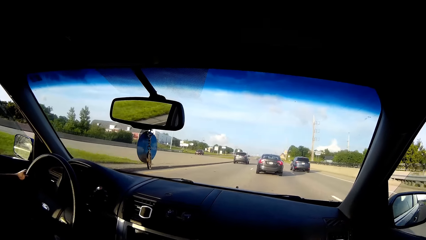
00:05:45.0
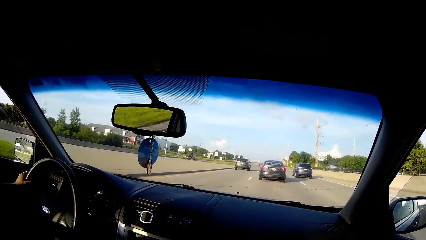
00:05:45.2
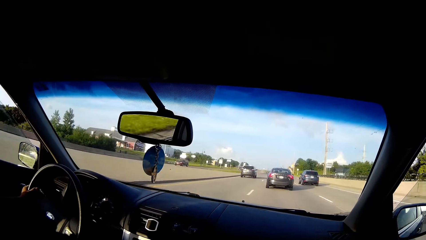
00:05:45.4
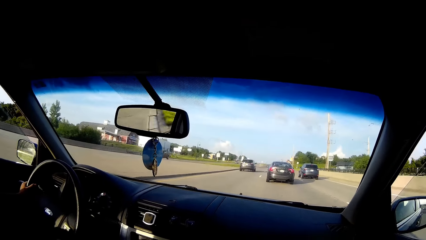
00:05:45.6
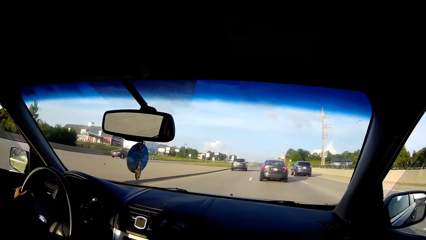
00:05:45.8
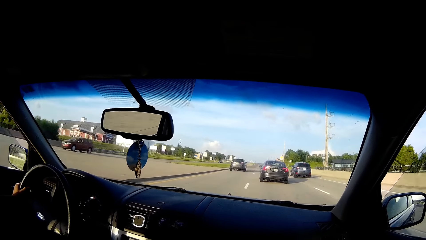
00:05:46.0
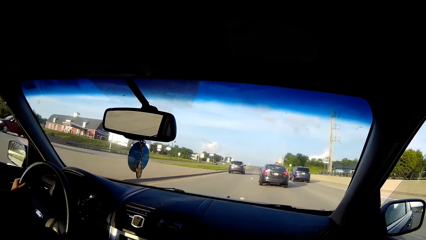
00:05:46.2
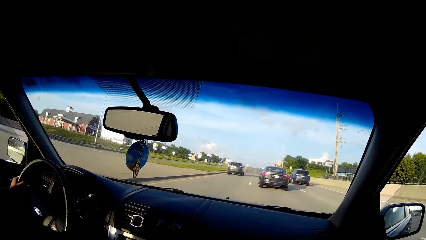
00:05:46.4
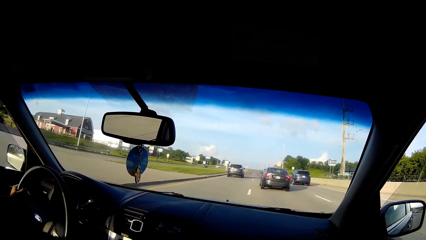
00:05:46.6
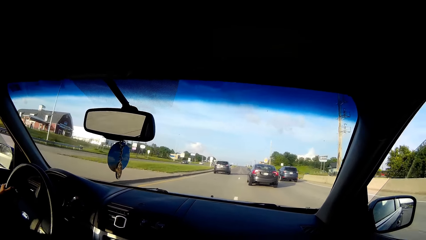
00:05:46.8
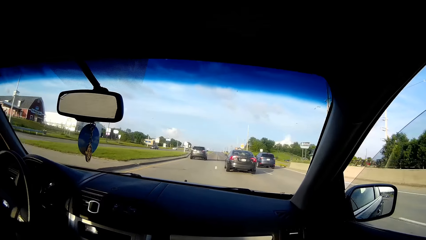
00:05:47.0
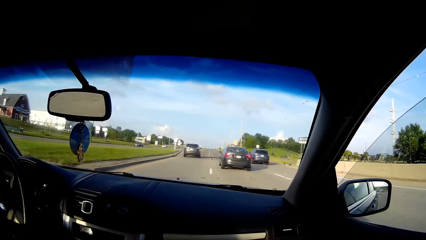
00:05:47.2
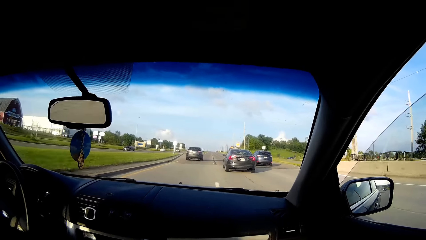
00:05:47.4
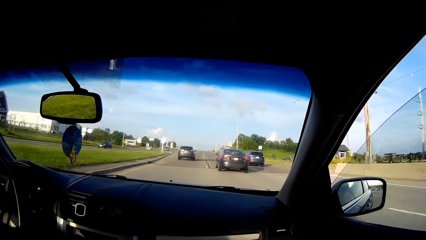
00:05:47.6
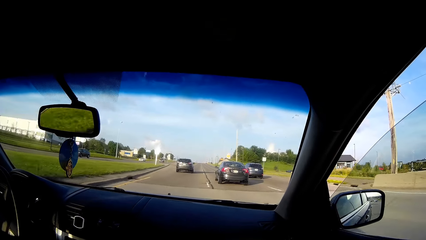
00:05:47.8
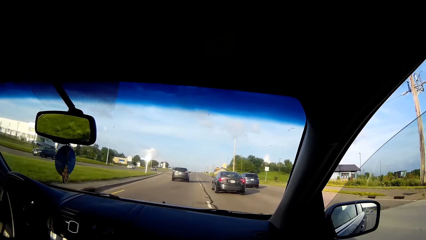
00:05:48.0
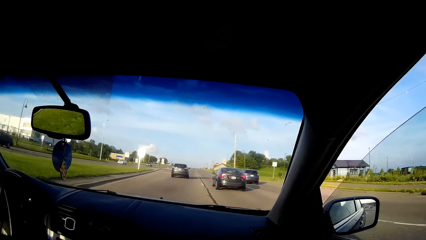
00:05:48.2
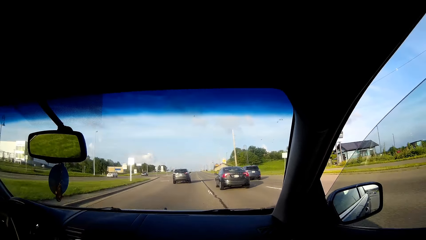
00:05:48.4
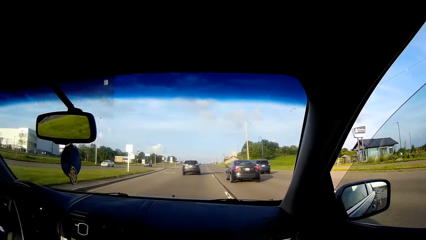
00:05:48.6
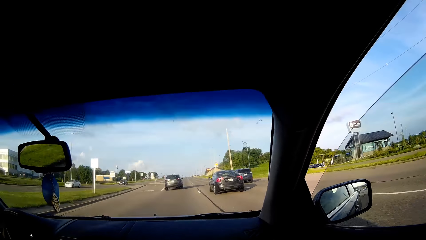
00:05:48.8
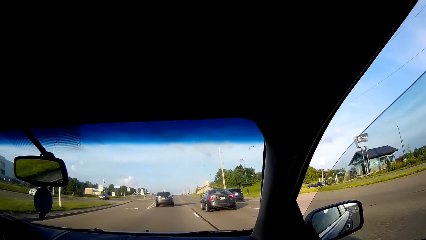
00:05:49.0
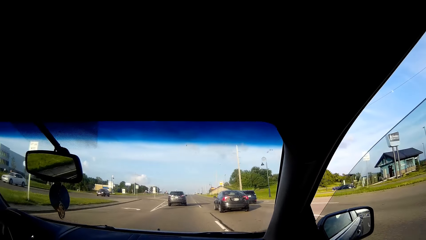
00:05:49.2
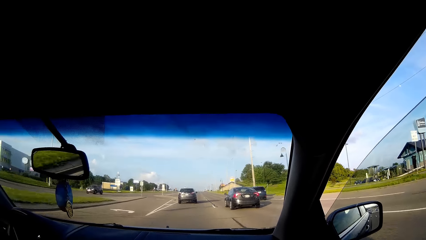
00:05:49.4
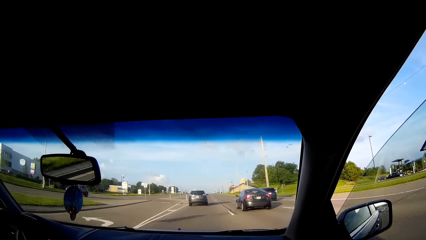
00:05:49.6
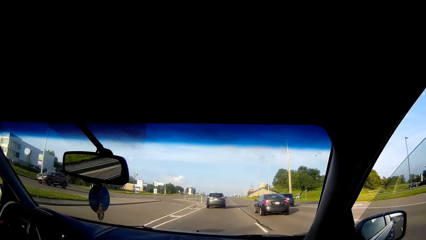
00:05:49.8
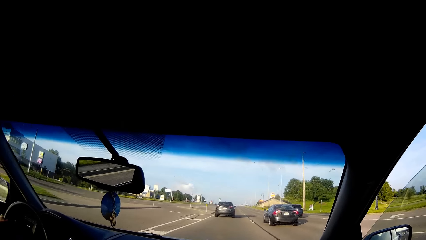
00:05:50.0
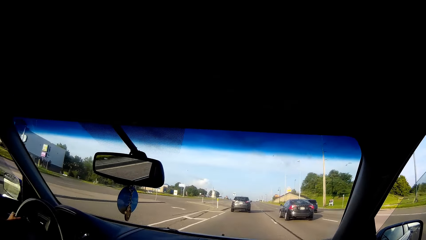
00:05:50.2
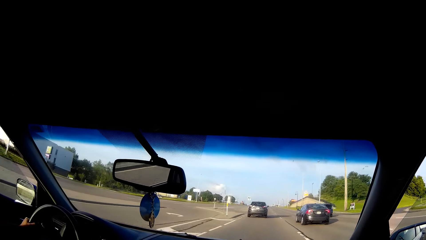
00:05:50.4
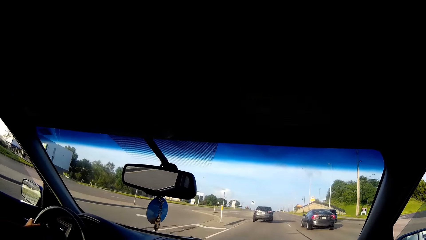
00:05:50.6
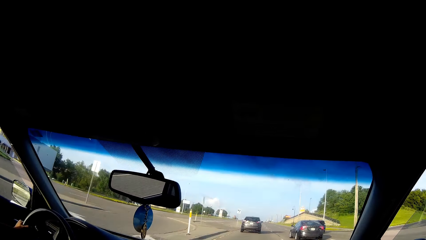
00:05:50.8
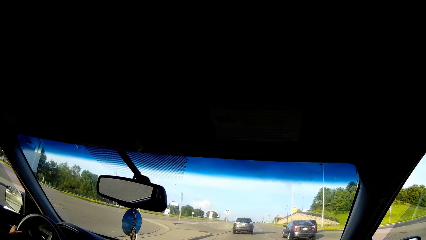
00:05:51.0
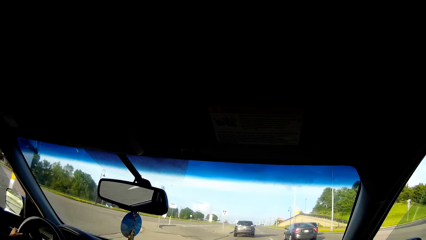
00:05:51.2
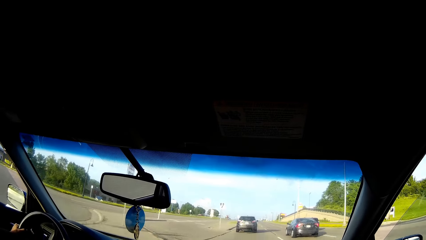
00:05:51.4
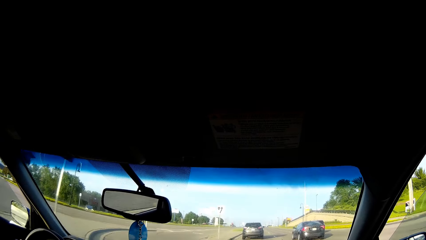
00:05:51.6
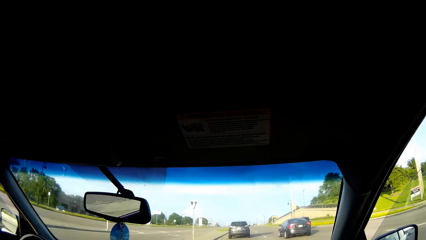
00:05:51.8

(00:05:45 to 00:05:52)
The camera wearer talks to a man.

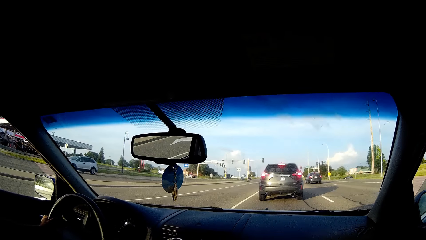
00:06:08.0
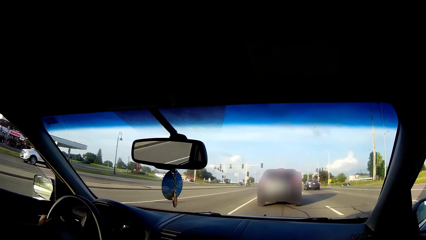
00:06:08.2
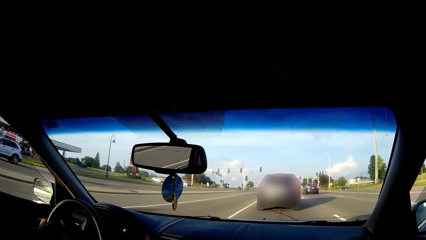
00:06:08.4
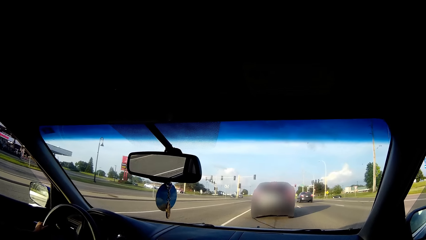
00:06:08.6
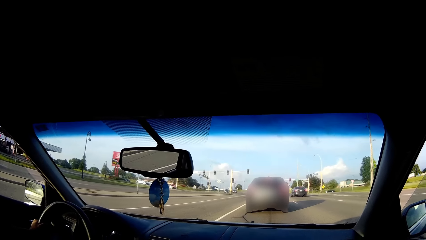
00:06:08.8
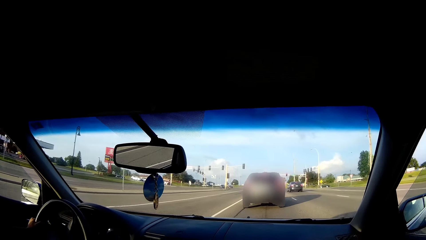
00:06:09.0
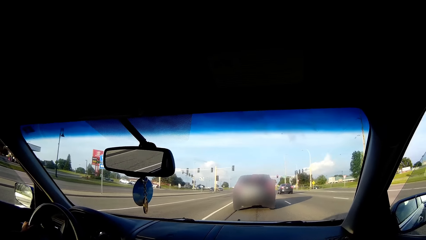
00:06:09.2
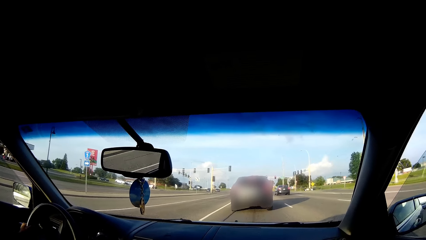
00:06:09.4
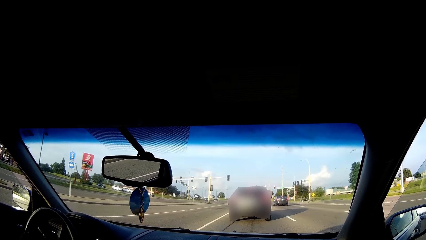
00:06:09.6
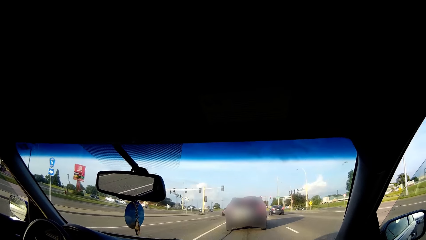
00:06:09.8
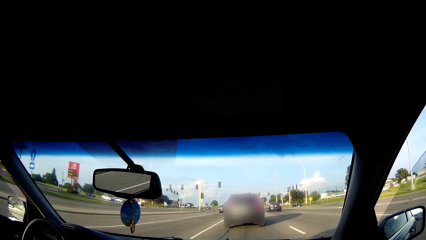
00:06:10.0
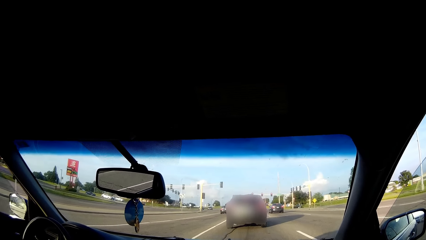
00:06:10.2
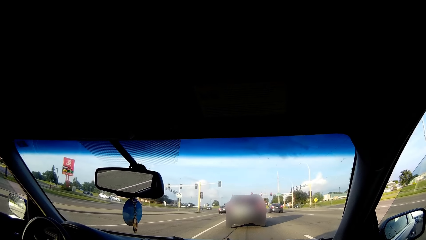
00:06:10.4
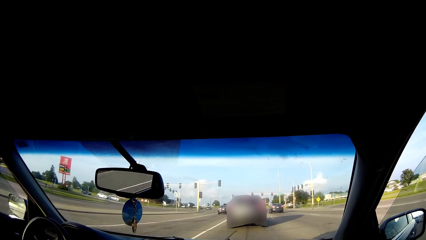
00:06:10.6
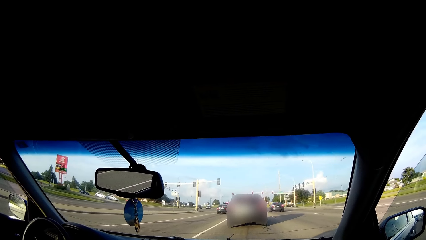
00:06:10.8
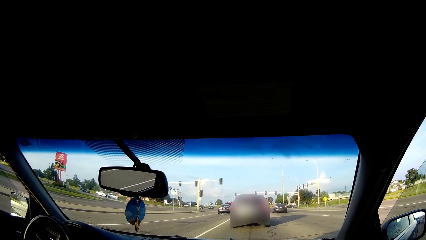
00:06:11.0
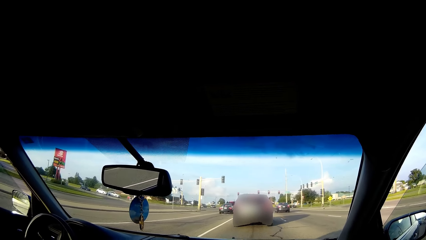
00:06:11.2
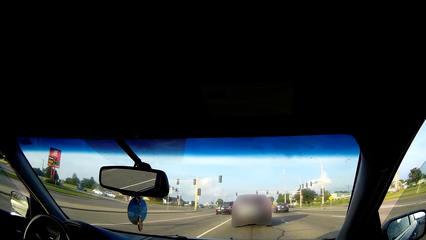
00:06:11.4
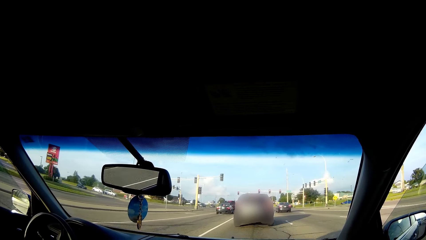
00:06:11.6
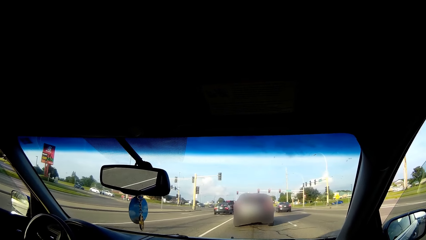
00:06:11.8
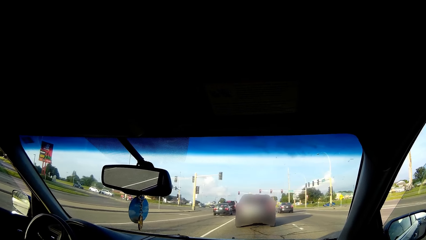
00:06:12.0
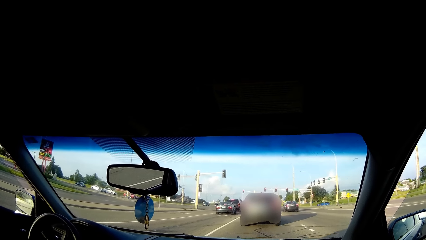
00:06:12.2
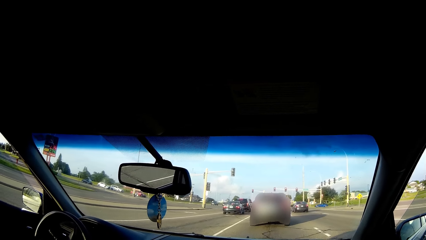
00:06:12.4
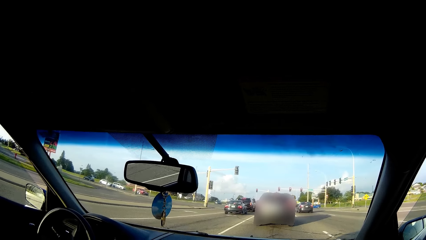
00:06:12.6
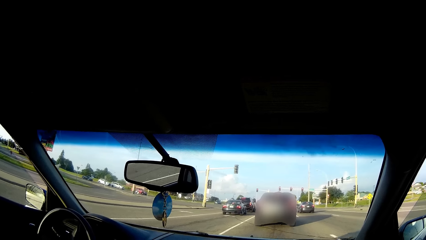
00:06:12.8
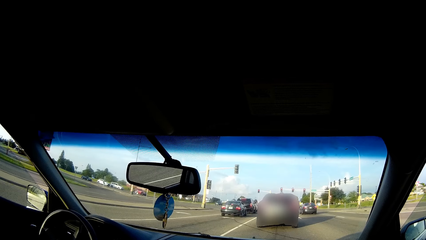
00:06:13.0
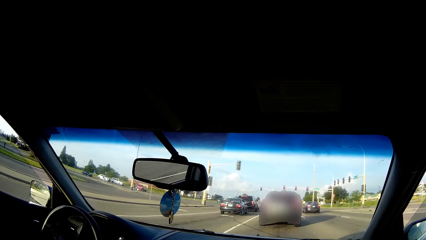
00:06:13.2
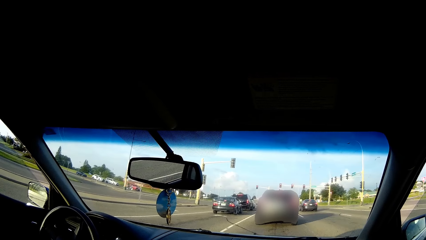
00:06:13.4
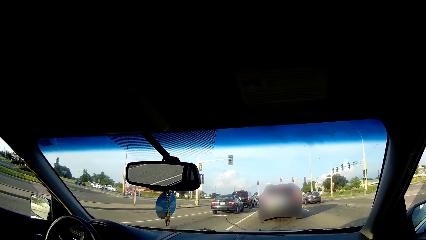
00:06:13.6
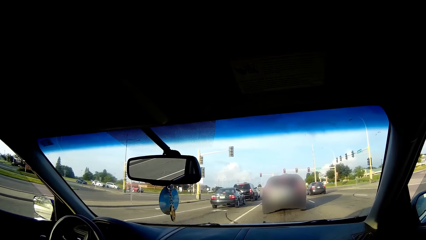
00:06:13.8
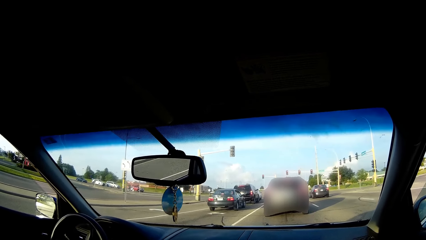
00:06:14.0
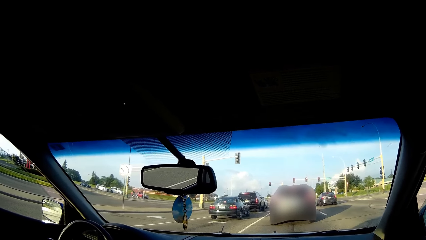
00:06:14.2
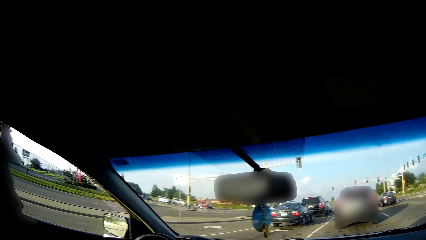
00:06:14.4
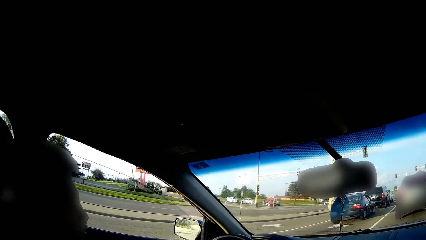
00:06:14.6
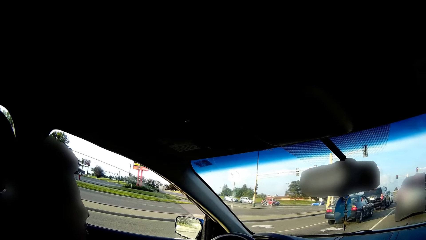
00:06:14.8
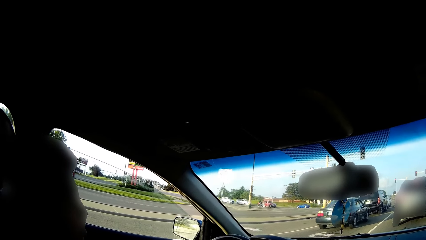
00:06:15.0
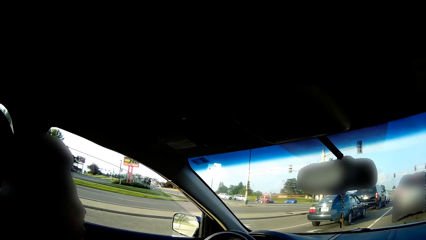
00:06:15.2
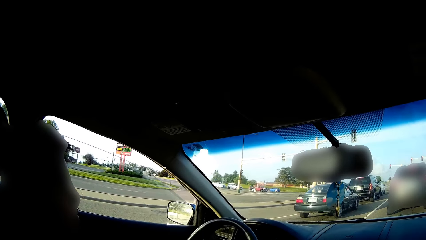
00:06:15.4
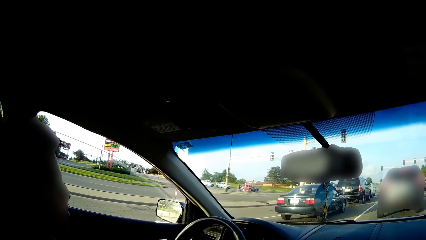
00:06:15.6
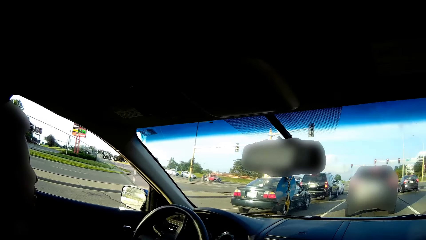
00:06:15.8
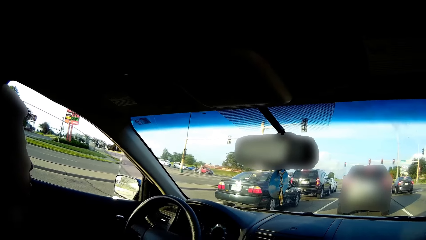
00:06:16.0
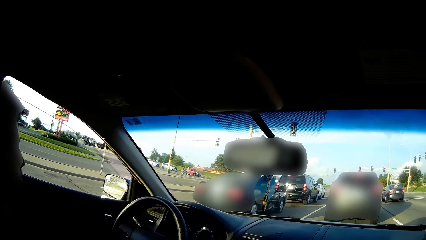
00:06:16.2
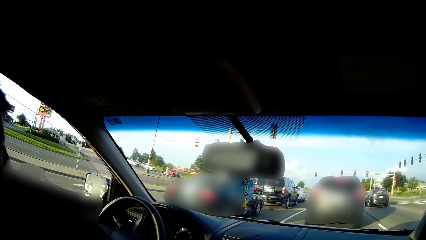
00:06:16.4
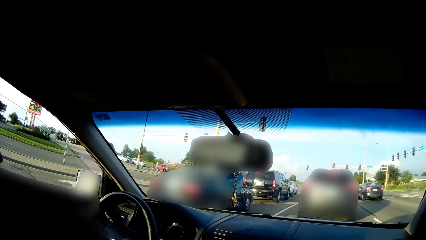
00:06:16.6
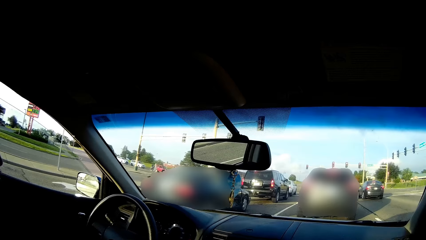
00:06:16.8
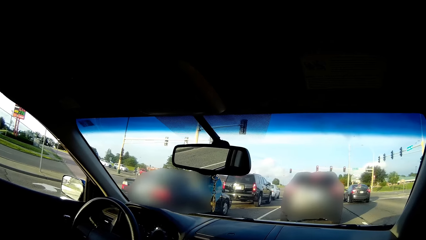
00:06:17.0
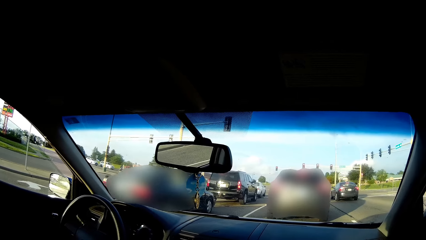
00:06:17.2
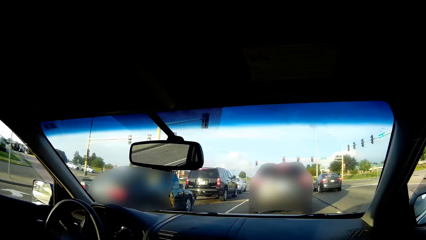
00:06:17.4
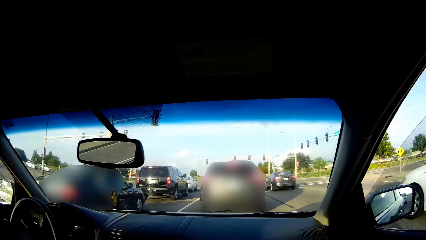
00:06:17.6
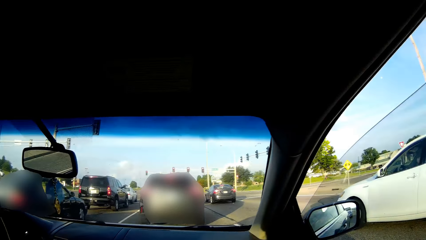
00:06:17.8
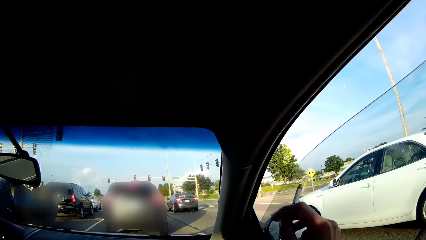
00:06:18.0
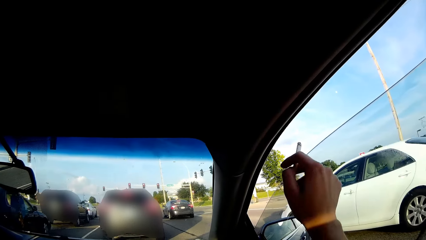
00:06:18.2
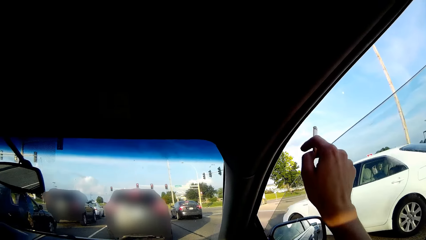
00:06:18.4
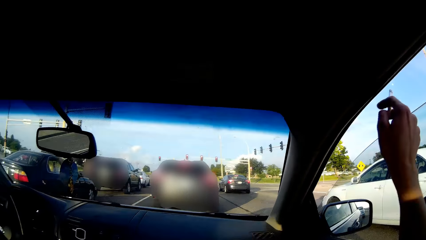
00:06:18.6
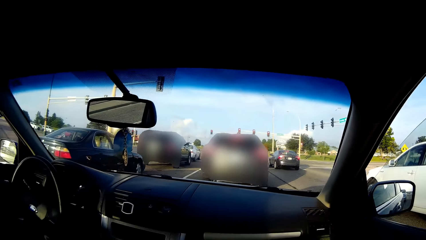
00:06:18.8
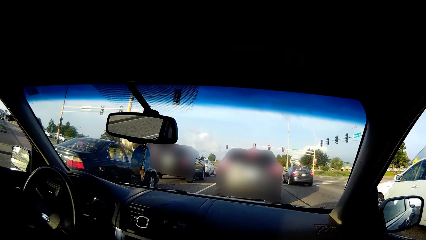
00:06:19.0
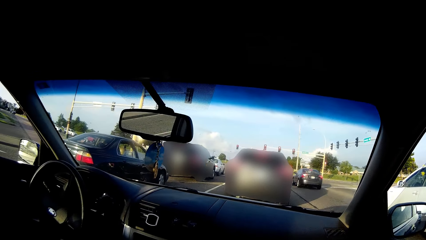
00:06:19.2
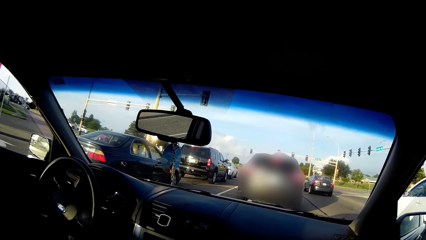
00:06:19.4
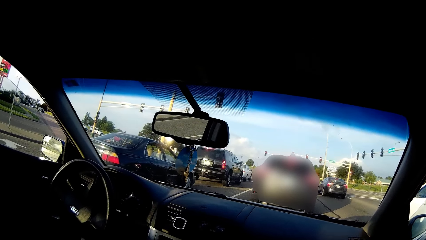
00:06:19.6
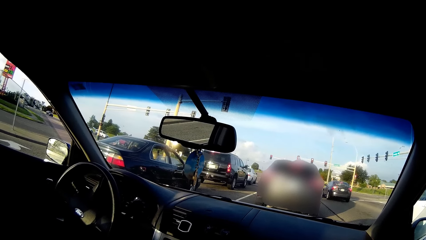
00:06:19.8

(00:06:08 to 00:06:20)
A man talks to the camera wearer. The camera wearer talks to the man. She ashes the cigarette and withdraws her right hand into the car.
